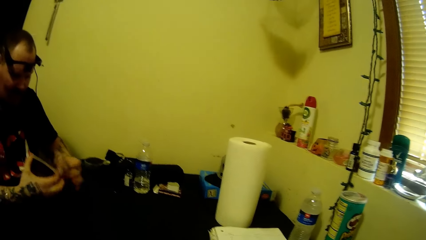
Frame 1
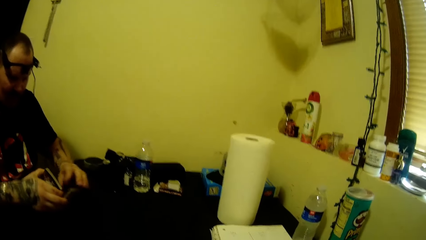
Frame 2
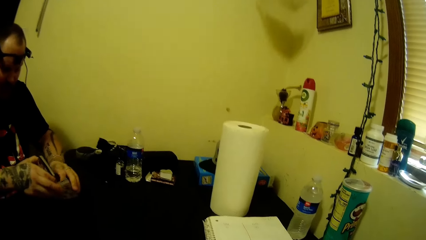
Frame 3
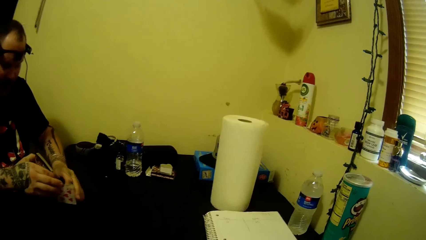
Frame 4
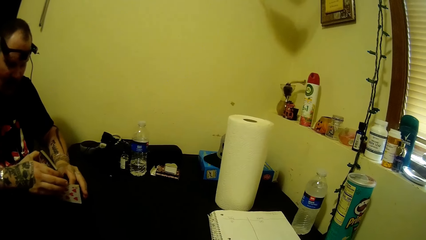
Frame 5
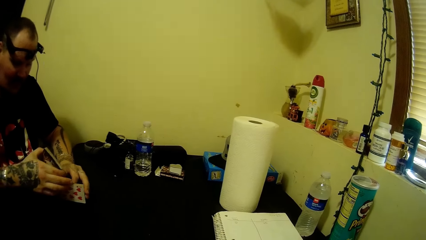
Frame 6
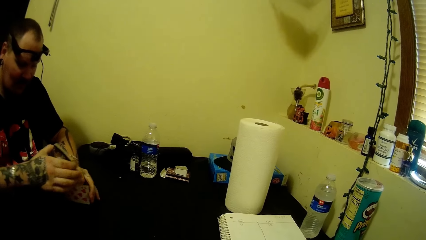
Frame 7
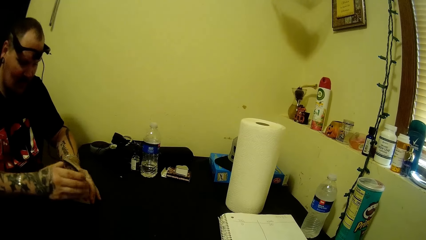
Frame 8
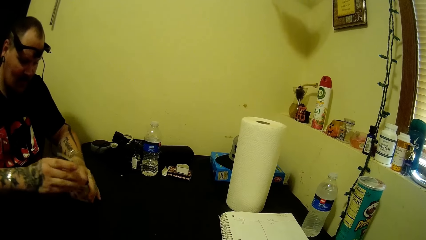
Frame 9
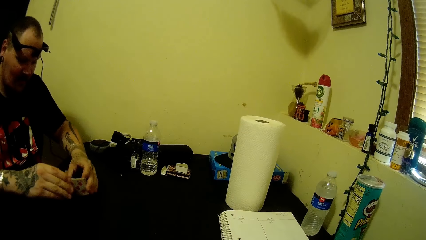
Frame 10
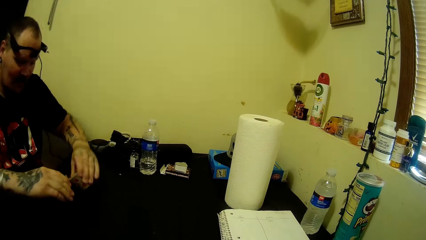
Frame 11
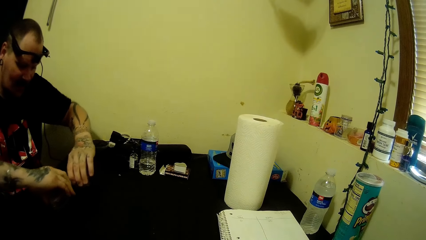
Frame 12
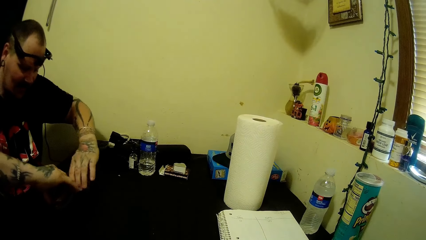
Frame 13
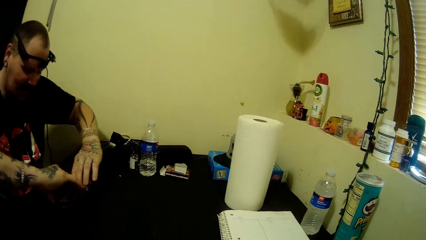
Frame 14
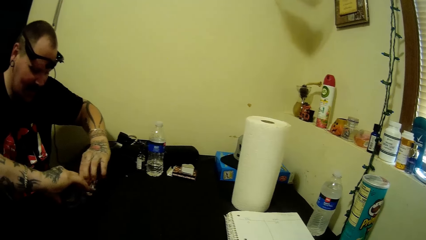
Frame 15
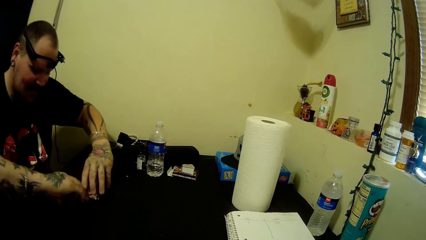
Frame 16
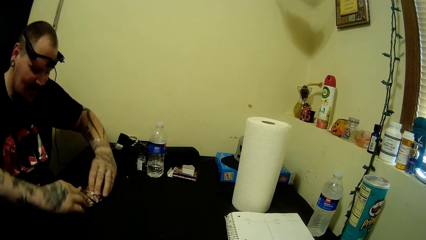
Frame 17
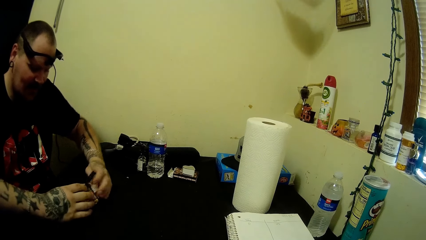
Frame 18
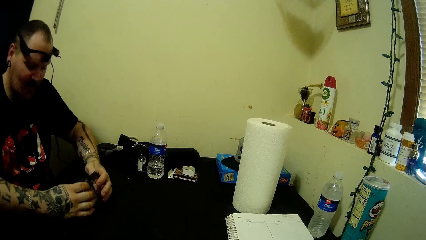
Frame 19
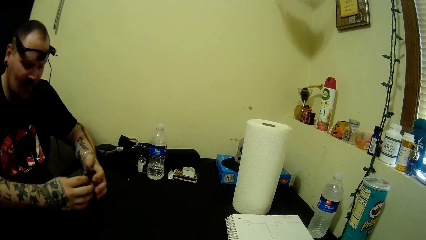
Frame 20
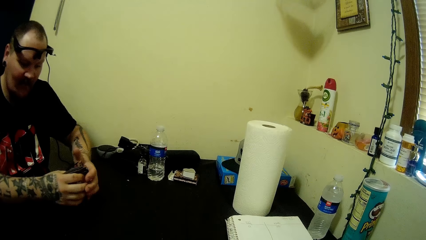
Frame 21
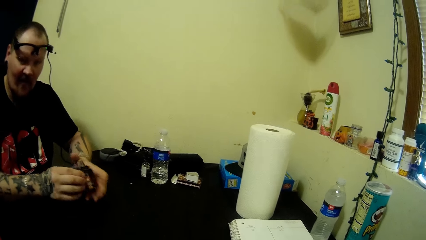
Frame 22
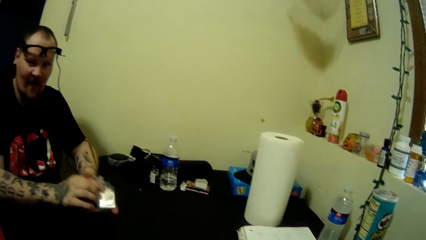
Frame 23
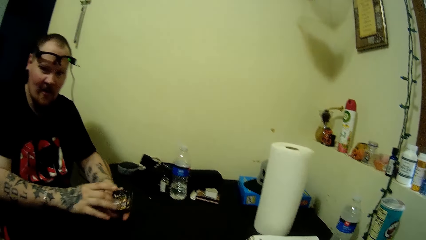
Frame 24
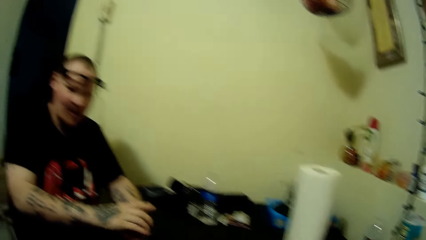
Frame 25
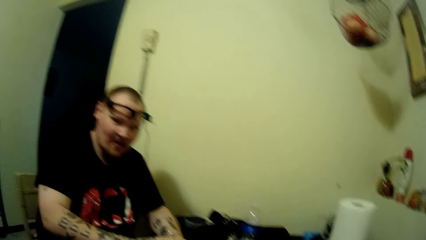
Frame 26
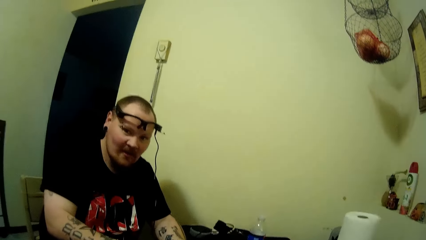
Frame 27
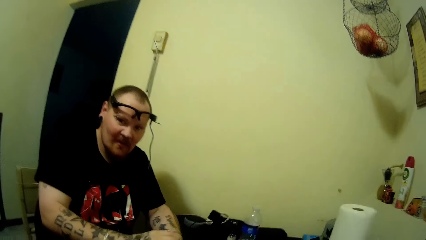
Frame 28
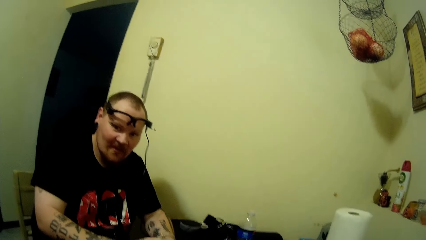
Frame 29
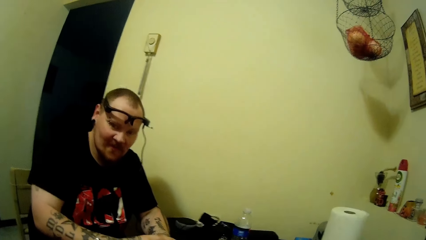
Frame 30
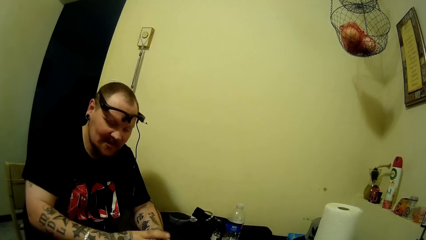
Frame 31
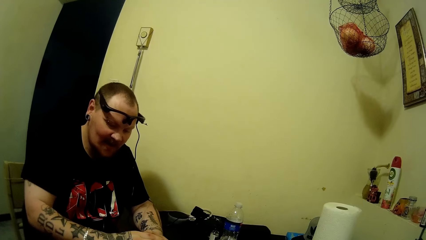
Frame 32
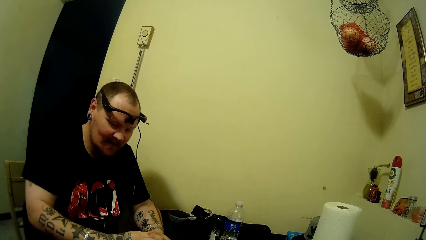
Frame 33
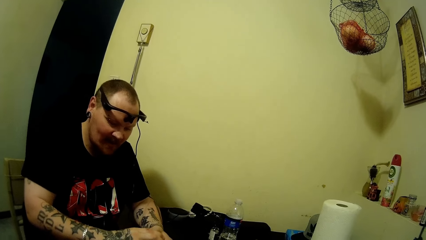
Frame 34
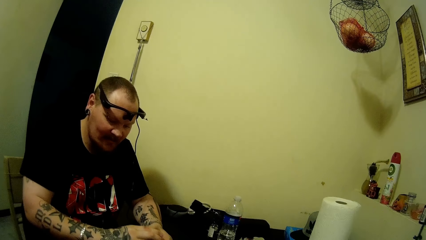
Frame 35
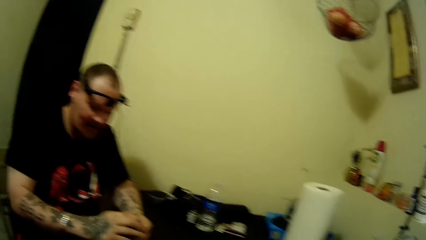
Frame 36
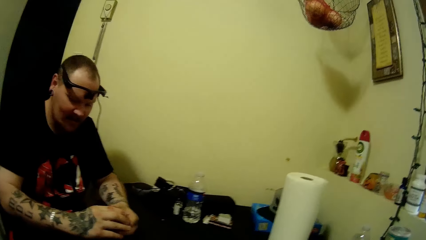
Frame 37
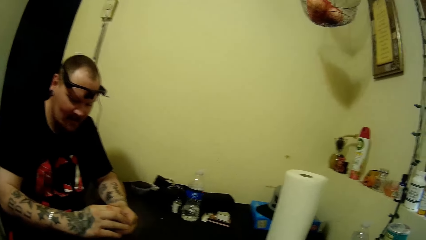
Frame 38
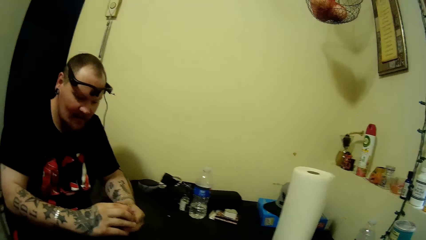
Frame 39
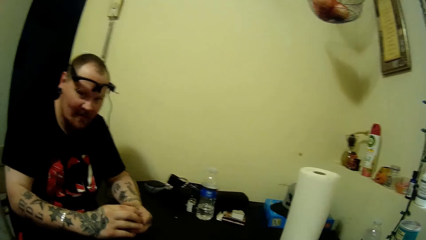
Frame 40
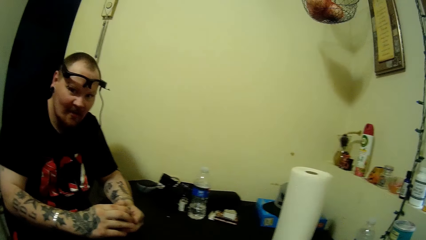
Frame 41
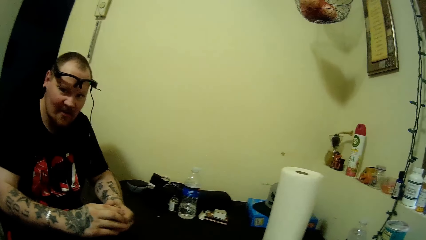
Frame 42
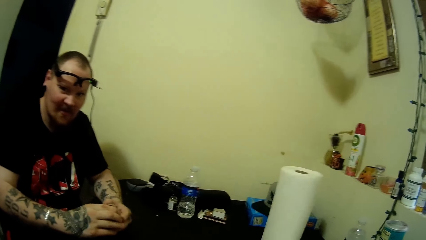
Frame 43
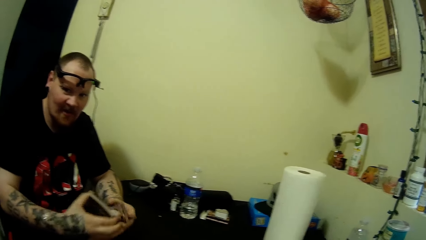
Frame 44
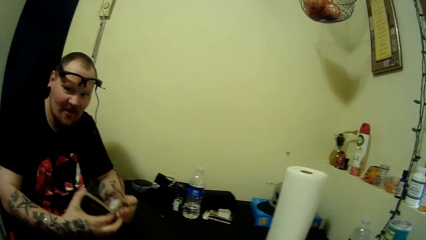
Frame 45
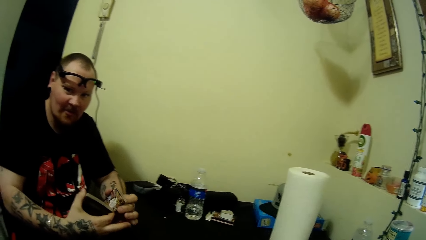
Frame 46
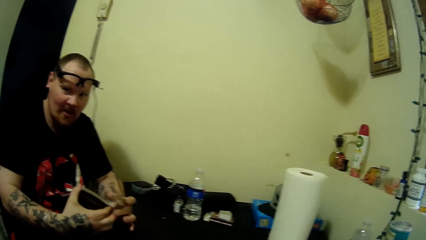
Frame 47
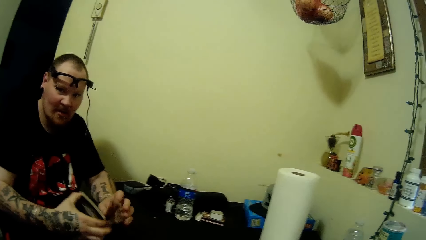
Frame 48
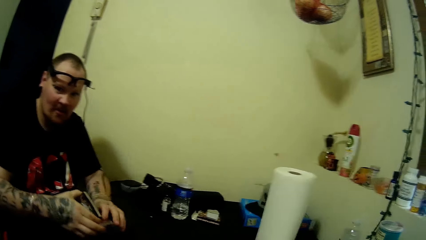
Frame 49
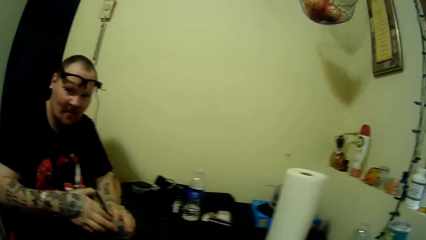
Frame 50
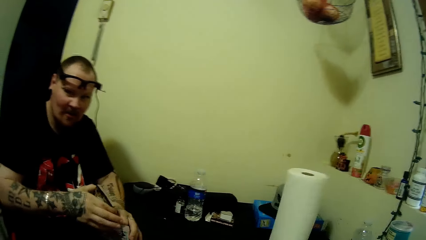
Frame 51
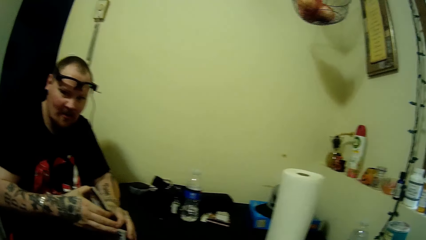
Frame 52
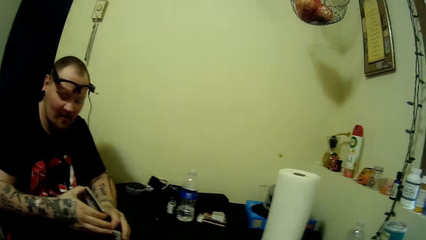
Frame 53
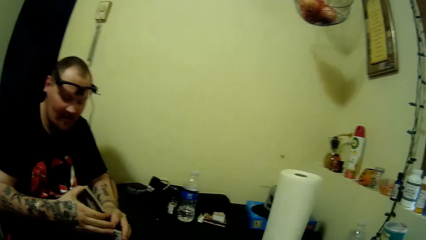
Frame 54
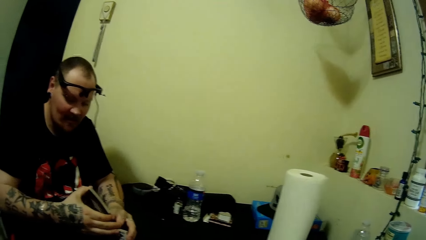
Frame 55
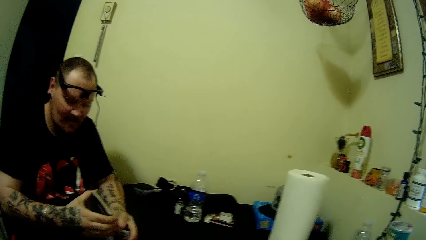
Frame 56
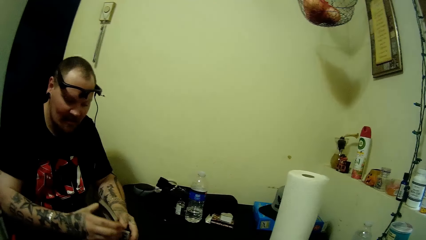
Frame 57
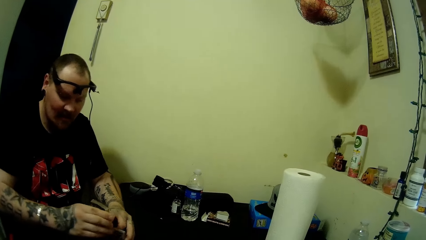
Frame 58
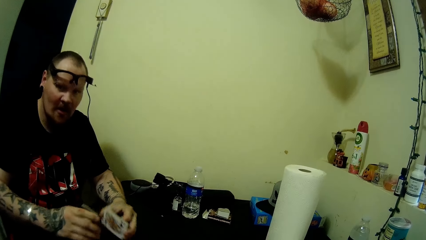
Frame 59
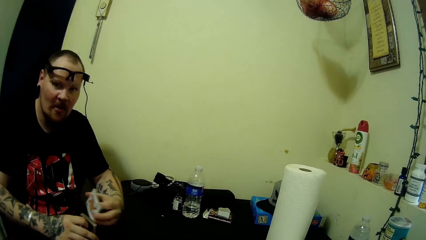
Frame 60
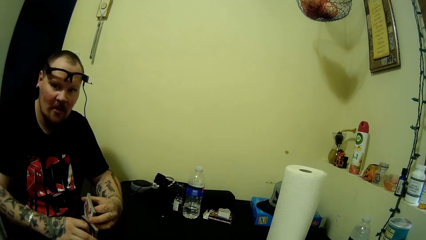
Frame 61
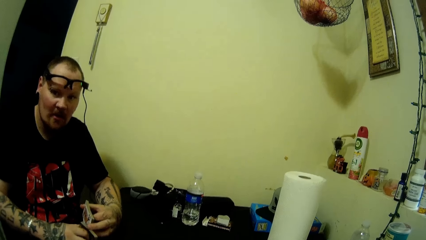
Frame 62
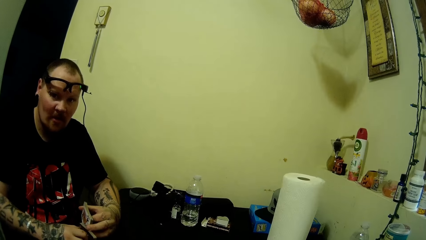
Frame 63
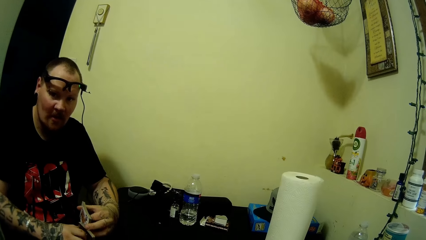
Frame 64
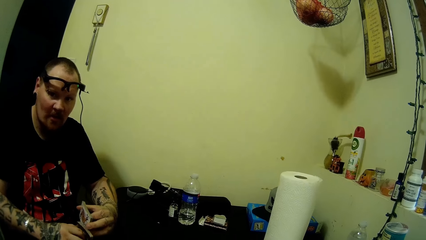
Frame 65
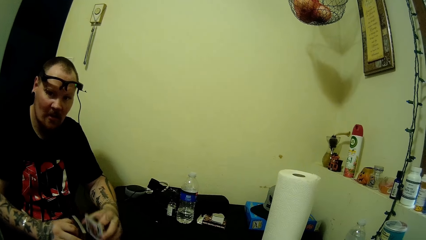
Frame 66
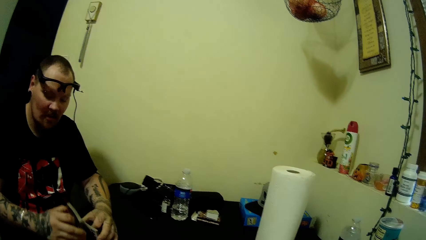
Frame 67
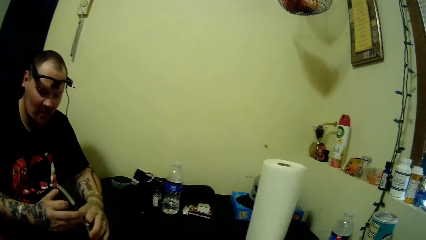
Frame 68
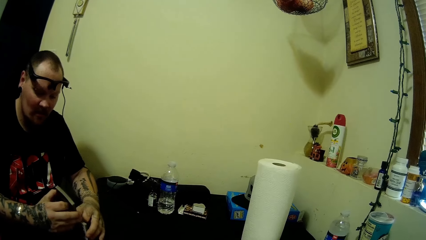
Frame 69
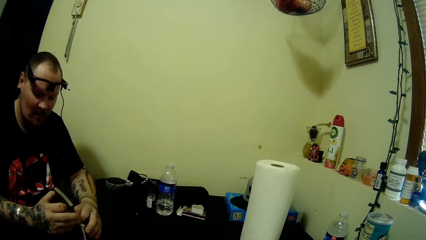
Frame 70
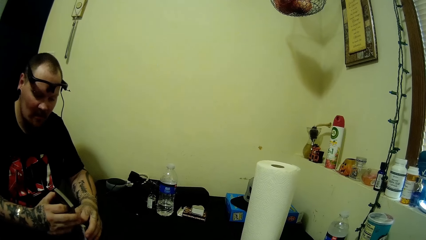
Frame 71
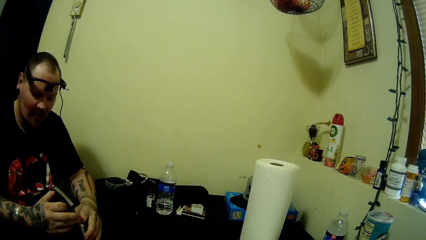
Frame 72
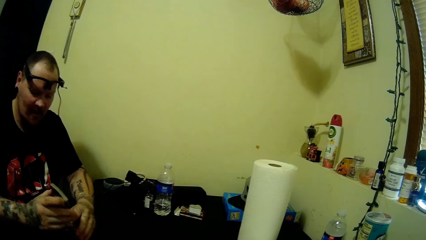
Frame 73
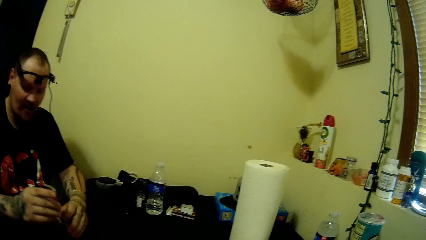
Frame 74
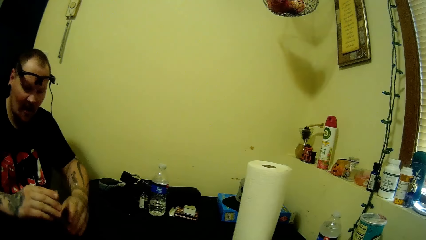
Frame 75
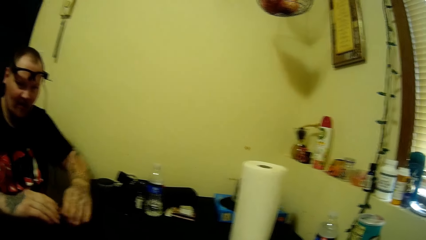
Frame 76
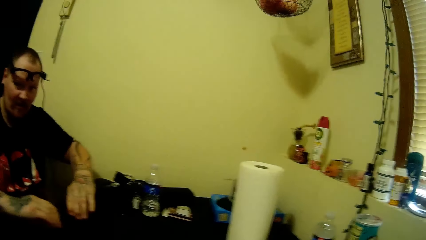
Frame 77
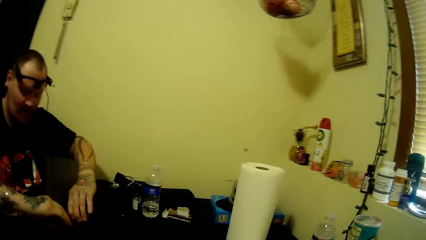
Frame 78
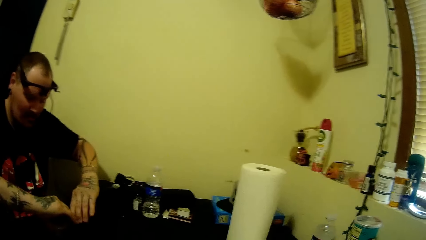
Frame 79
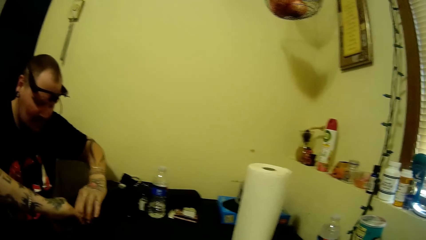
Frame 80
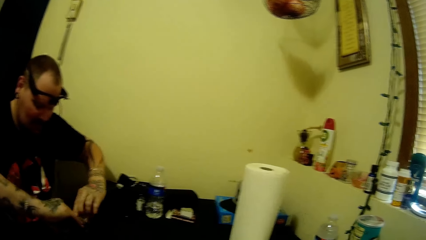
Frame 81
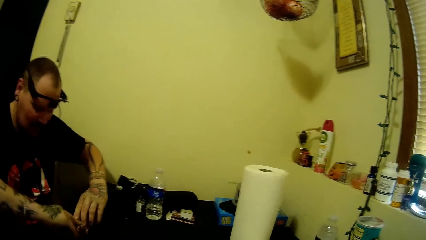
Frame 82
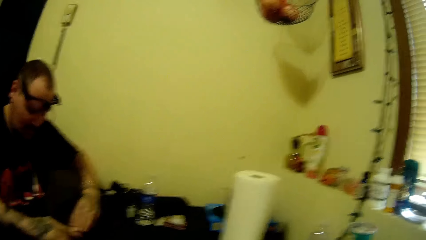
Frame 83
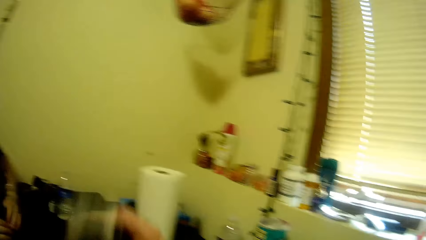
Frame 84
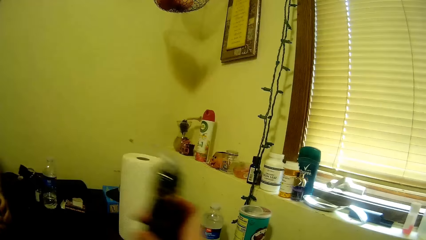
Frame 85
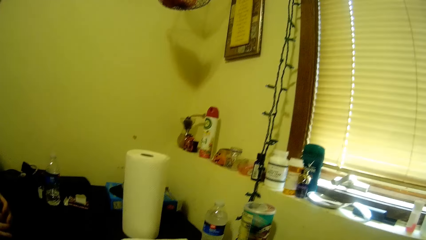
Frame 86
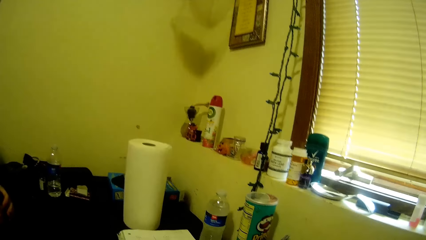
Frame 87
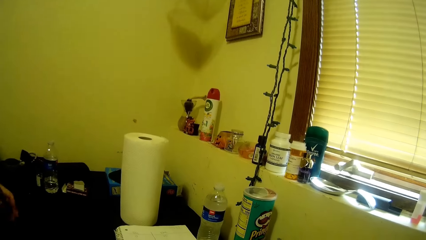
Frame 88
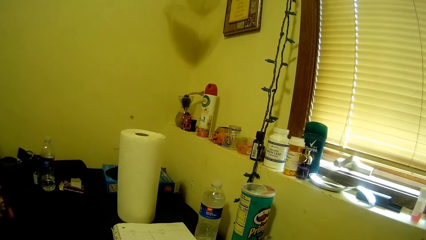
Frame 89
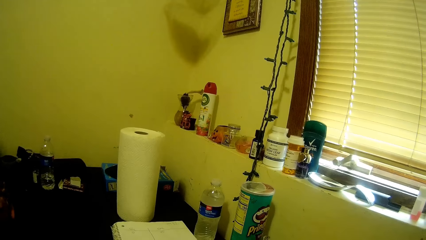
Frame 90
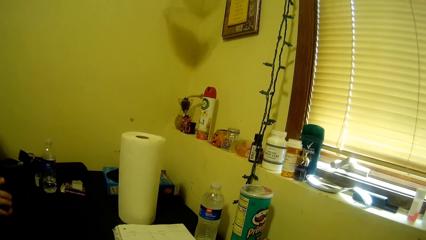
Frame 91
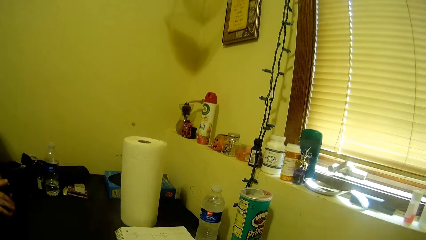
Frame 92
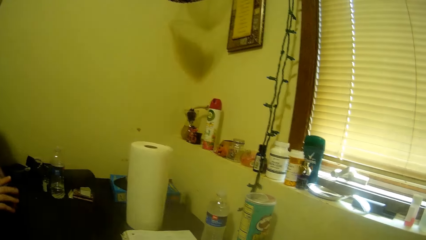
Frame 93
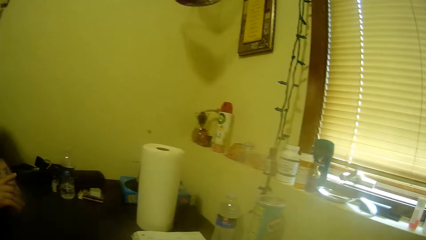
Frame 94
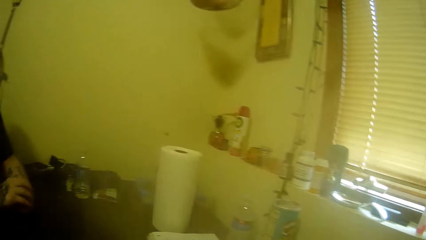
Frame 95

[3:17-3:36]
A man puts down chess cards on a table. The man adjusts the chess cards on the table. The man picks up the chess cards from the table. The man interacts with the camera wearer. The man adjusts the chess cards on a hand. The camera wearer conversates with the man. The man adjusts the chess cards on the table, and puts down the chess cards on the table. The camera wearer moves a hand on the table. The man looks around a room.
